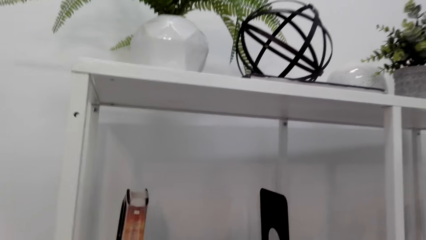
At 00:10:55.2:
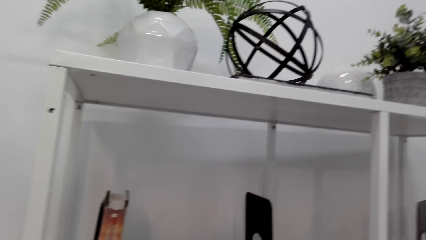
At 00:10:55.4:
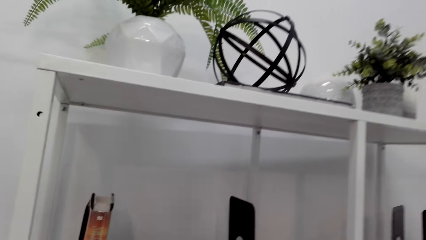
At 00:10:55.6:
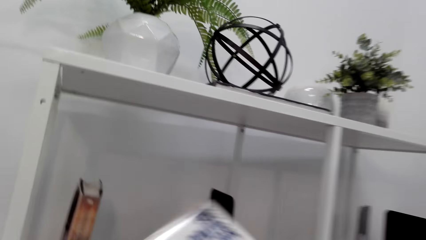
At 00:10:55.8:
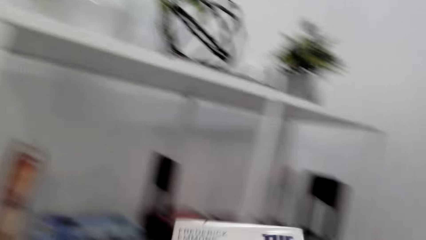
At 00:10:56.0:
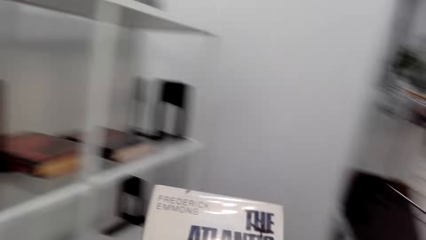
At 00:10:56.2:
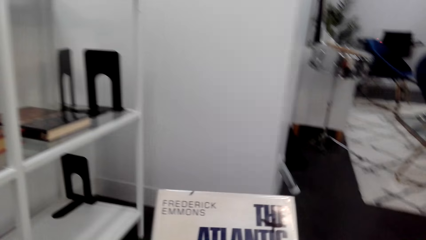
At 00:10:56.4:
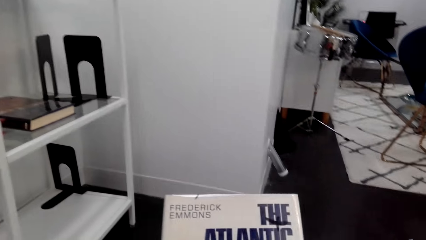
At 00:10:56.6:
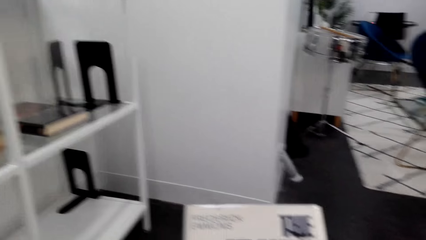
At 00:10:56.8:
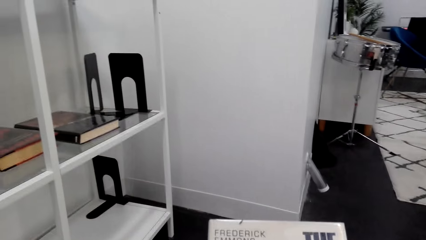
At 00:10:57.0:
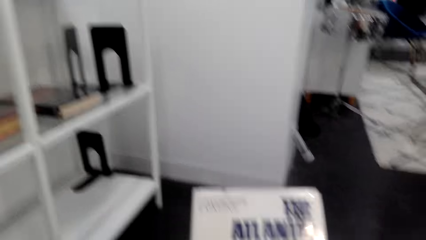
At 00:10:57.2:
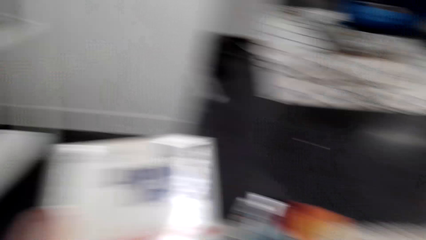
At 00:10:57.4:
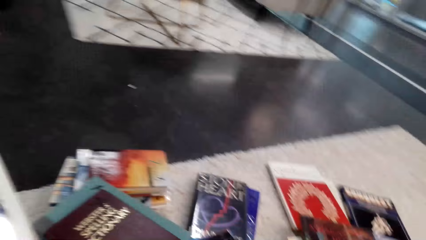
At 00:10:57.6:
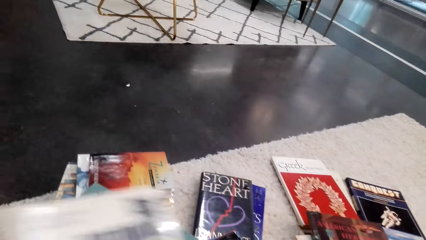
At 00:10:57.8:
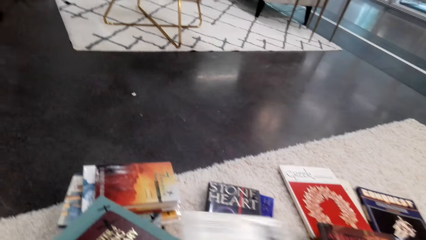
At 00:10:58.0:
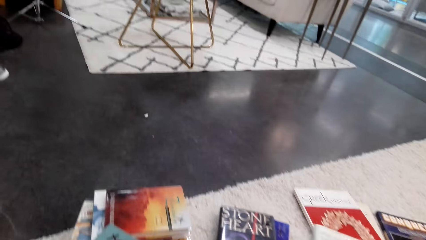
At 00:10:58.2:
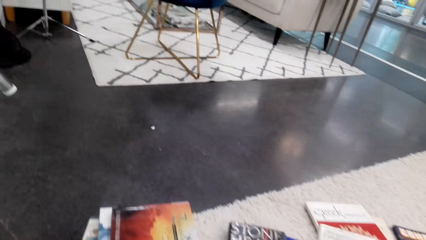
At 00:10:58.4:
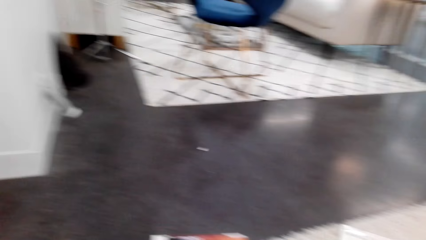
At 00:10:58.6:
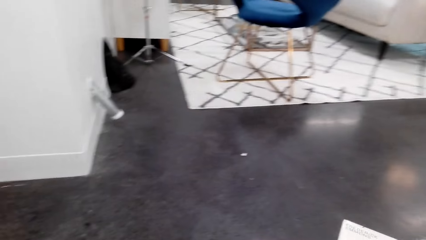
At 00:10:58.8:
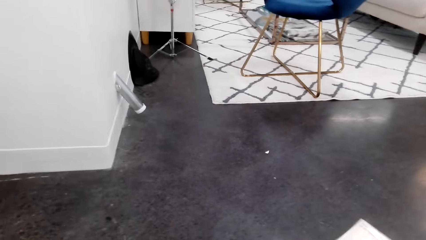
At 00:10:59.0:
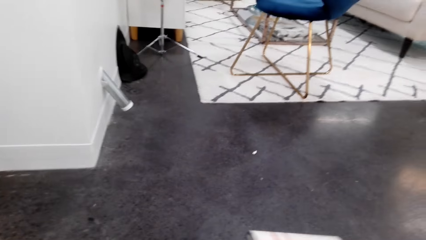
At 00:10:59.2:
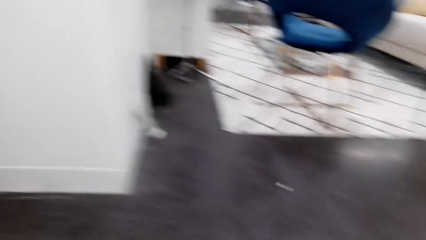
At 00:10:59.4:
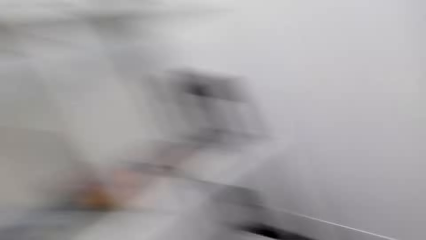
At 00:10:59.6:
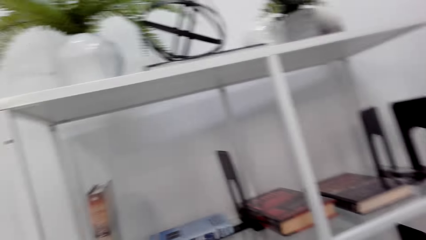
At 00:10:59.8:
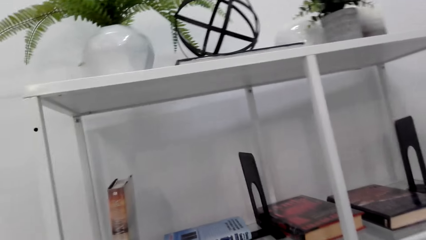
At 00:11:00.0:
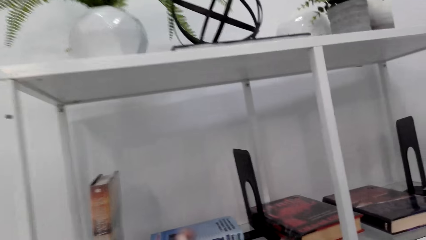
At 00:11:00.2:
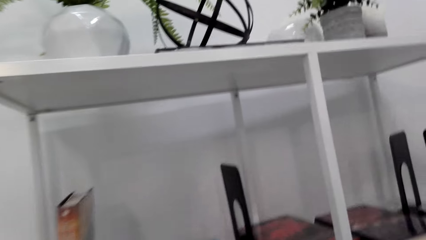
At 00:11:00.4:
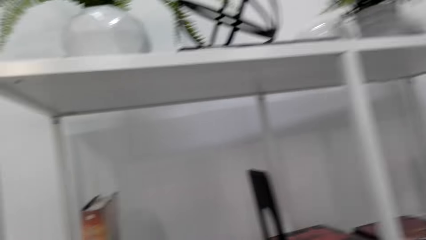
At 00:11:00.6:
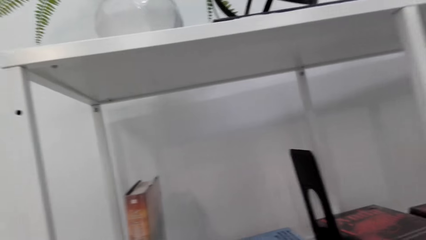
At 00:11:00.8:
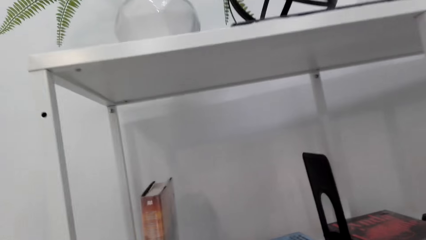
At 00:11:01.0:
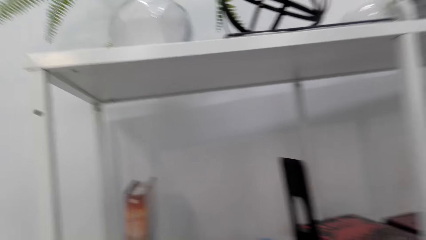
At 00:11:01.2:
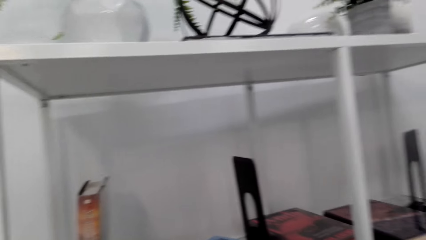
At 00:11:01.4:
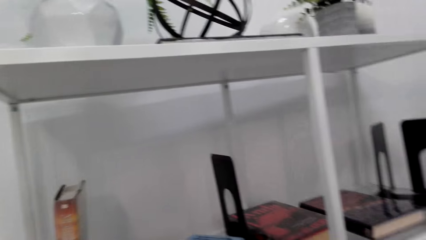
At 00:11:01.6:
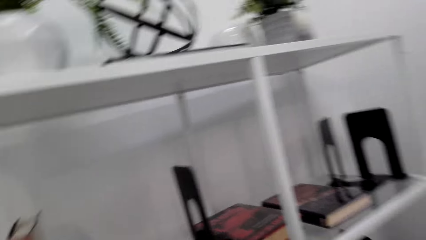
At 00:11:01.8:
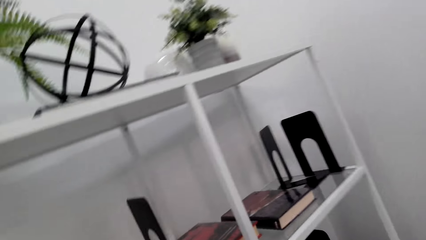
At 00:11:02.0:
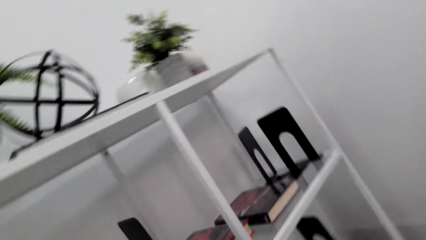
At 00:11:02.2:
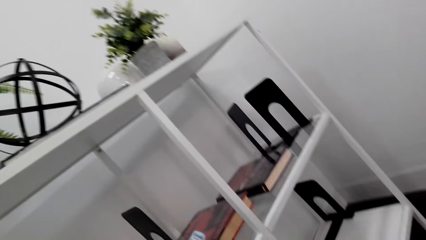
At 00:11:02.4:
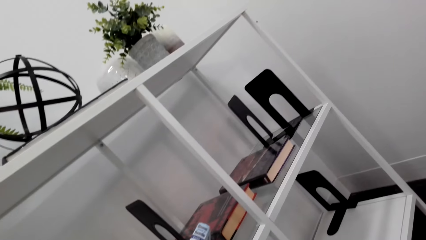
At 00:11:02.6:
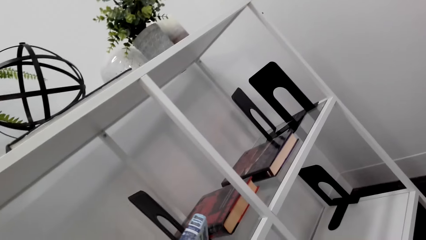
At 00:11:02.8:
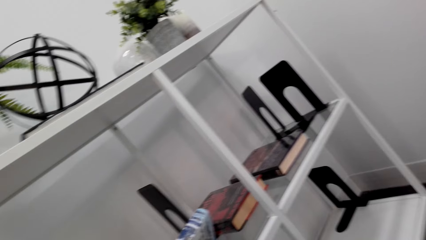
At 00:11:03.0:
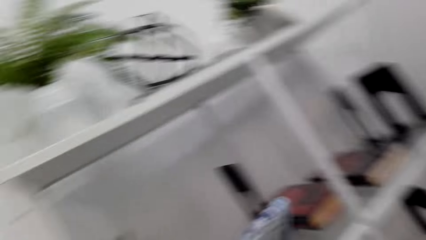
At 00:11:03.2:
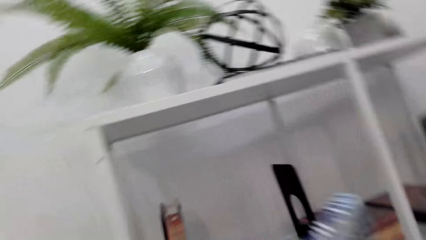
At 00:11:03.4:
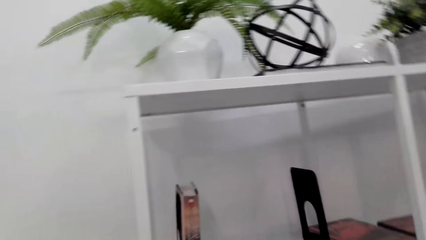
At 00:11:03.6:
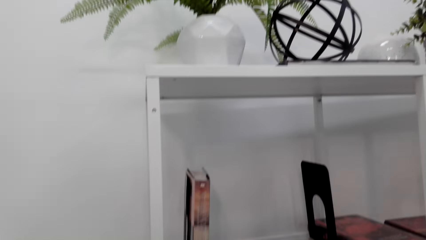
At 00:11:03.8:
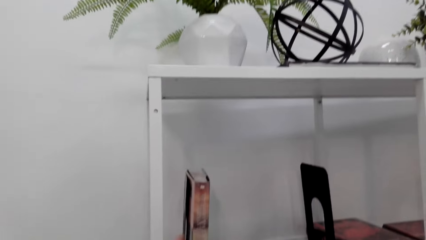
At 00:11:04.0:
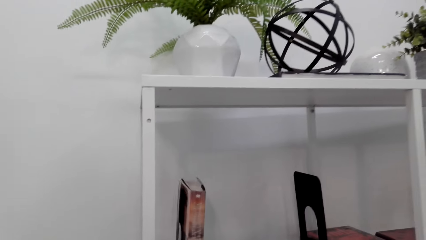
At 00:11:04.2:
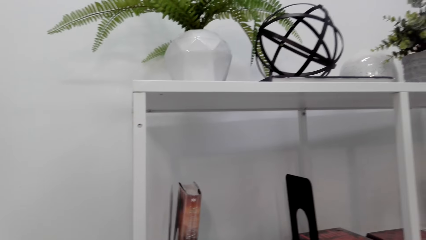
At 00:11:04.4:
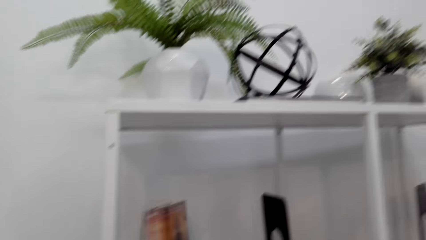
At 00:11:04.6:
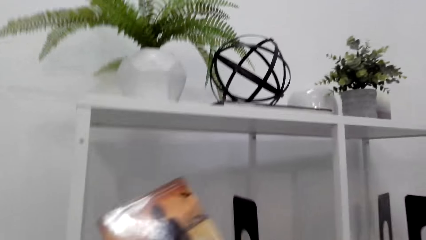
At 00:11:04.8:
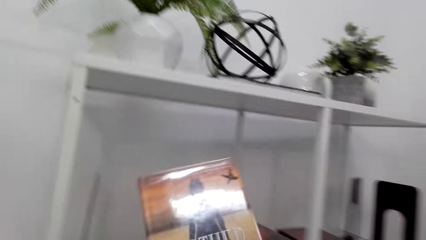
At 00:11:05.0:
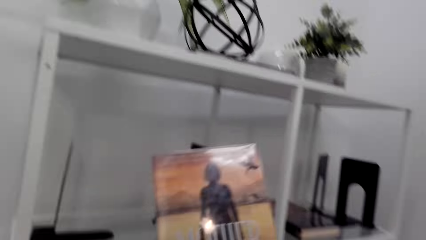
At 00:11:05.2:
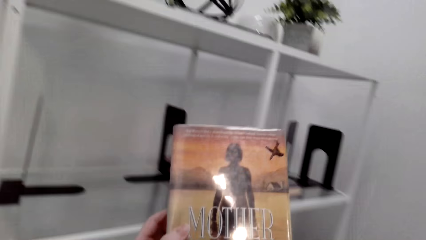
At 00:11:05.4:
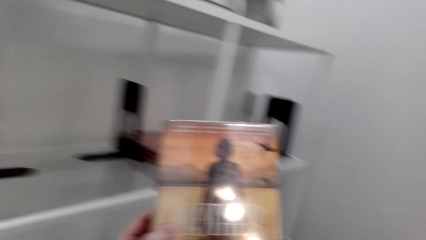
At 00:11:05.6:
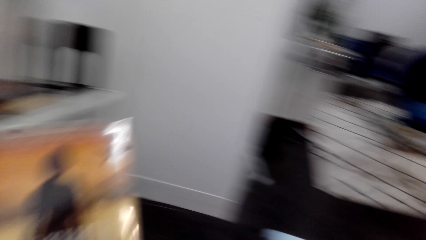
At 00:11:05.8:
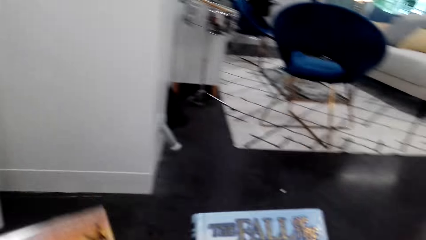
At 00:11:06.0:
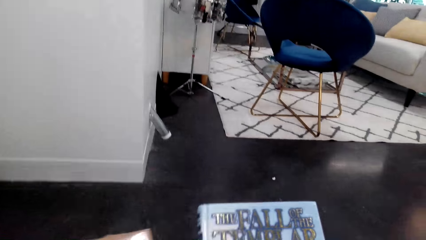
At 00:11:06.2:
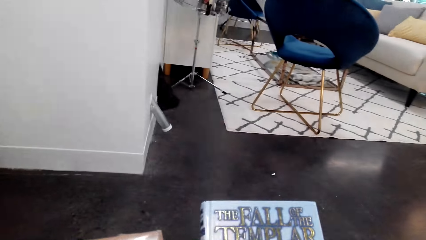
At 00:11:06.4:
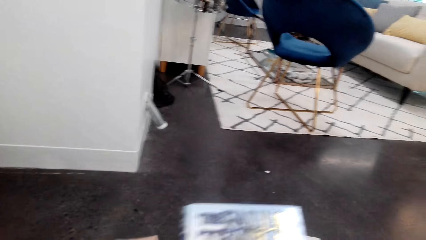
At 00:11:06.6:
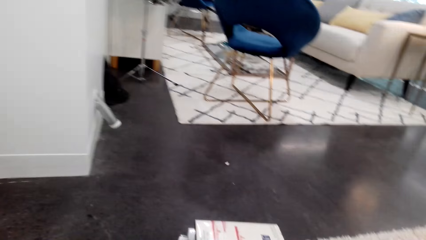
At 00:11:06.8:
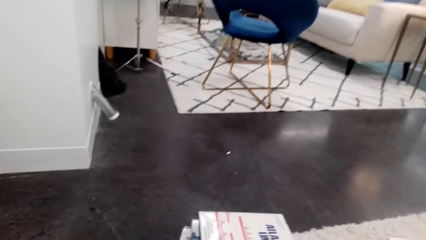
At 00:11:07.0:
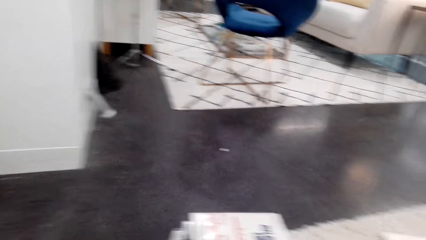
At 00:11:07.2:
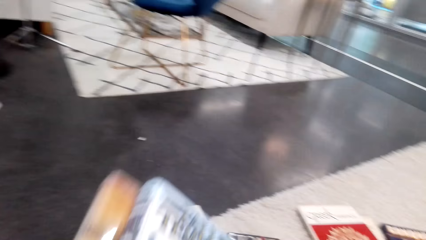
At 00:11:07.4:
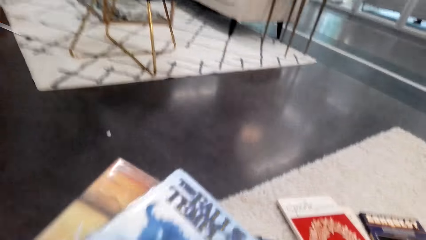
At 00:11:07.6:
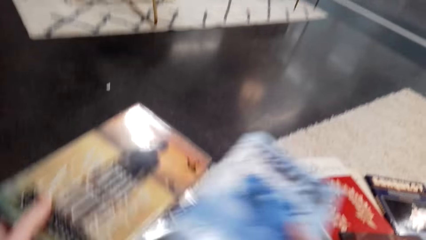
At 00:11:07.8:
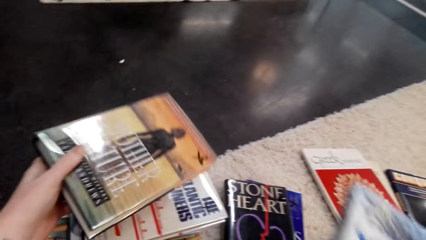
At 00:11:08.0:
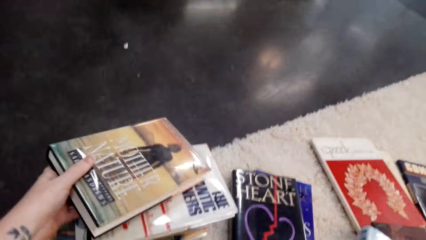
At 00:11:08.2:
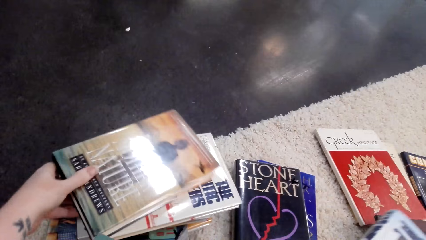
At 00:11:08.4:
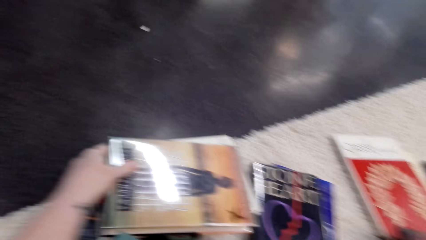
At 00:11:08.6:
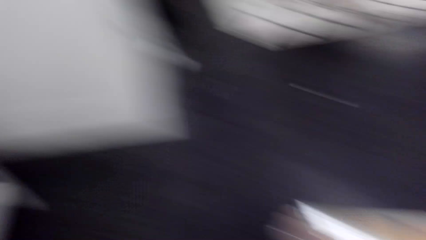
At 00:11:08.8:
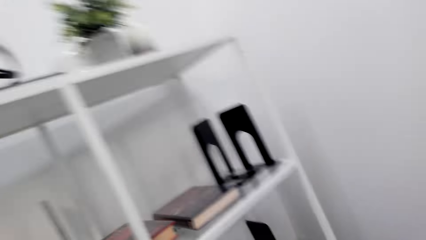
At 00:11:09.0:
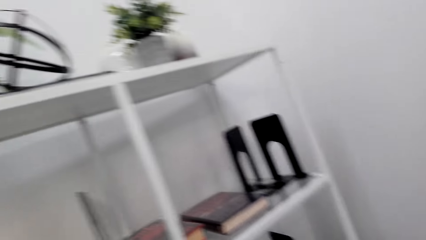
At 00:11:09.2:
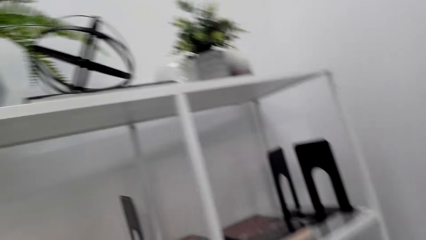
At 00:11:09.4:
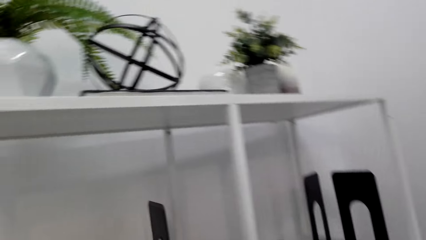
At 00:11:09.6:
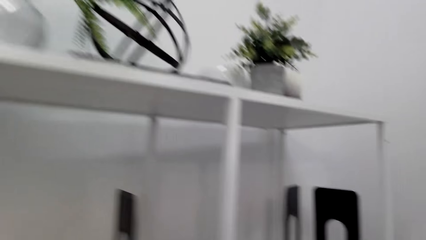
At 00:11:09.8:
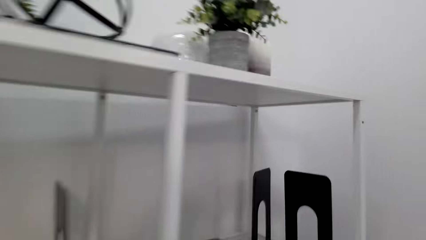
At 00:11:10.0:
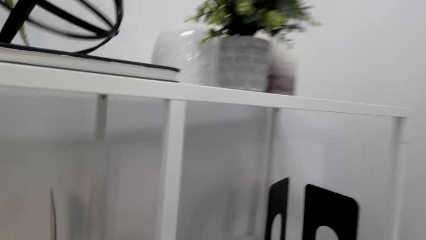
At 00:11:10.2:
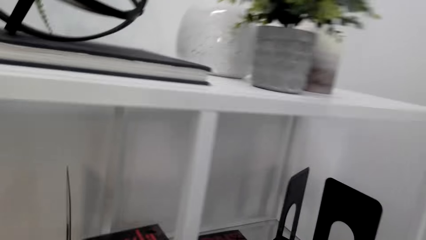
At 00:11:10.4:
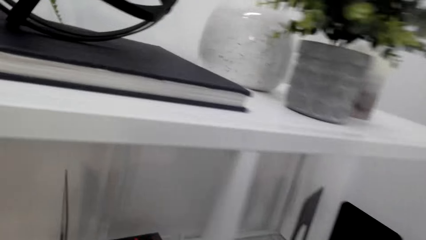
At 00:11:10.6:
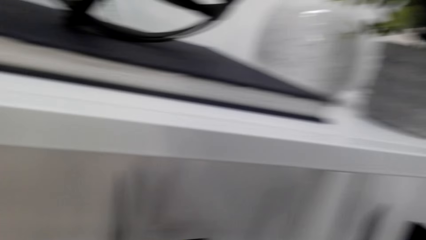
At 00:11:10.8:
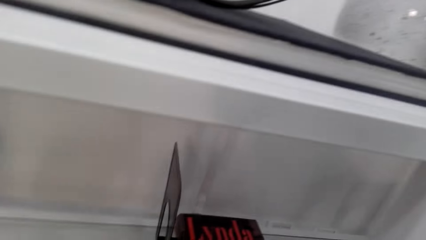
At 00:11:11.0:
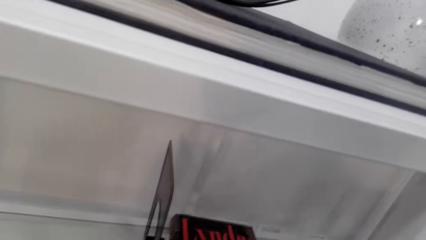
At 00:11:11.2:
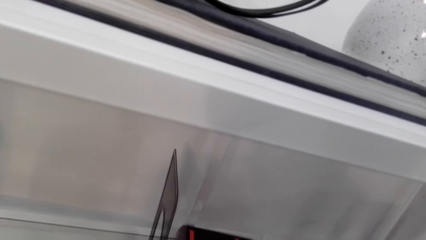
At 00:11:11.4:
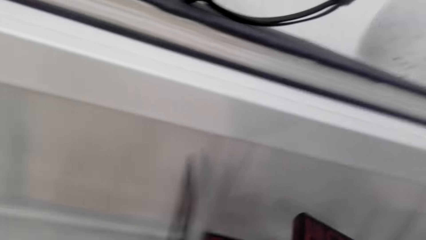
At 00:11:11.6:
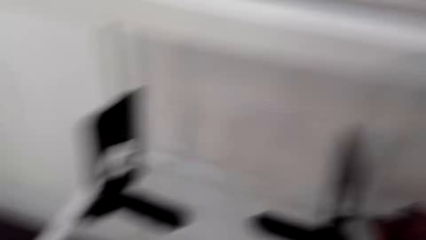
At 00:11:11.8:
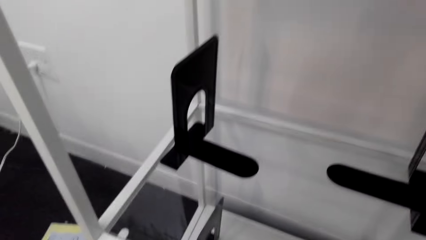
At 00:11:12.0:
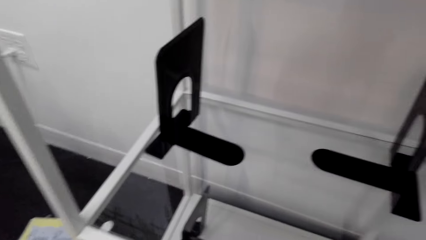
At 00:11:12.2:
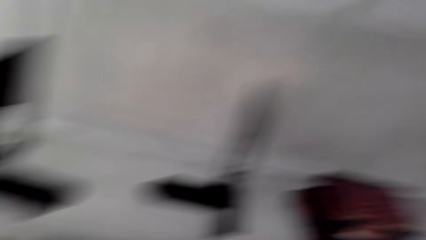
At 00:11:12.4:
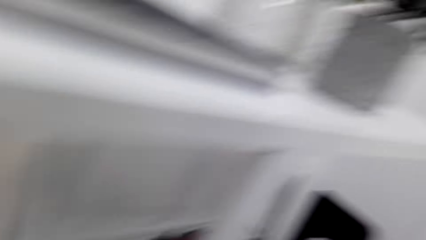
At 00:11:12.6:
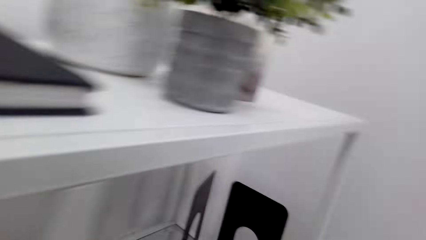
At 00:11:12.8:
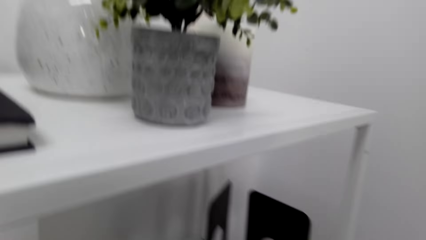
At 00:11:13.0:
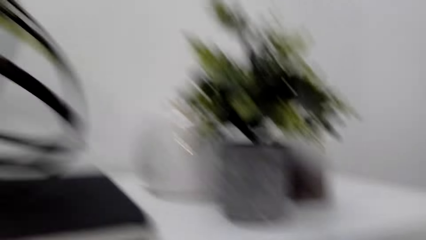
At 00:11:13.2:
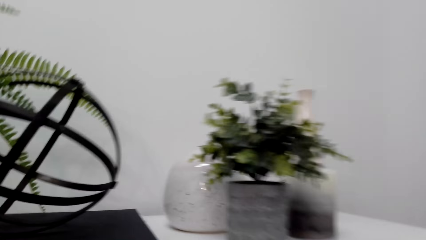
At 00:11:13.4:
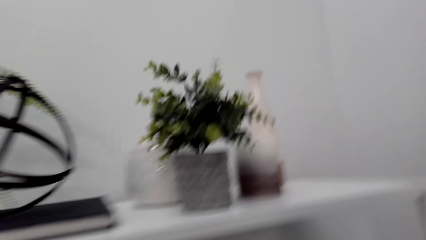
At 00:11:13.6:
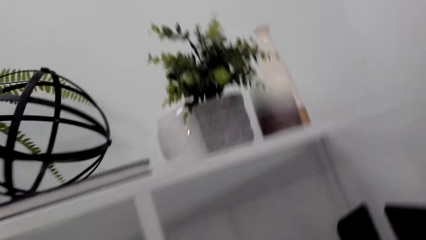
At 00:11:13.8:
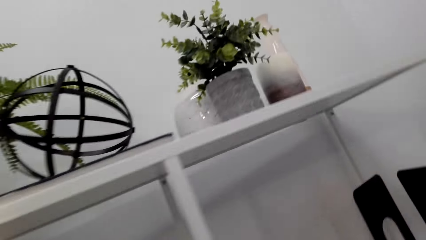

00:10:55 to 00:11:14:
The camera wearer picks the book from the shelf and checks the book. They pick the book from the shelf. They check the book. They put the book on the pile of books. They walk towards the shelf. They pick the book from the shelf.
